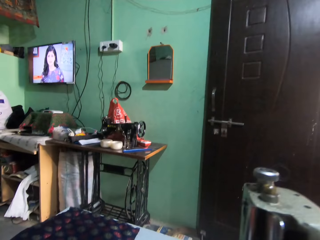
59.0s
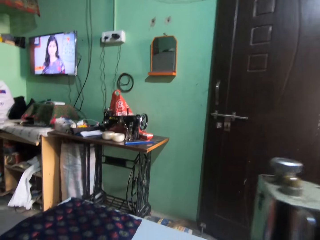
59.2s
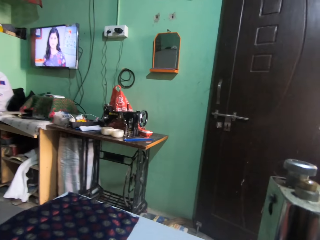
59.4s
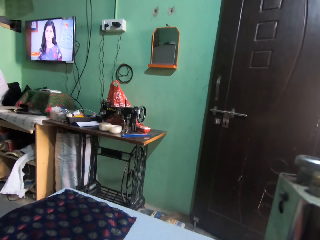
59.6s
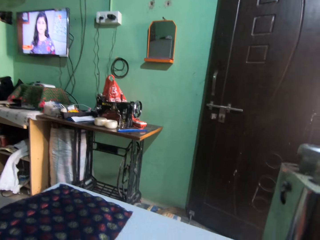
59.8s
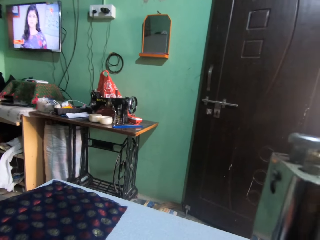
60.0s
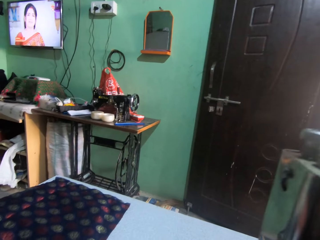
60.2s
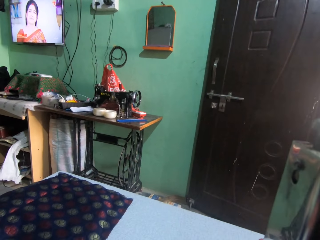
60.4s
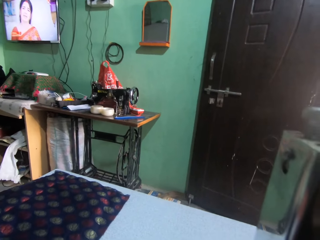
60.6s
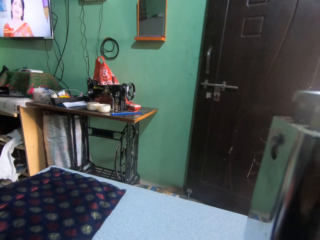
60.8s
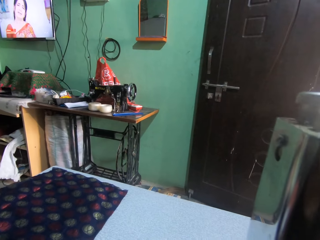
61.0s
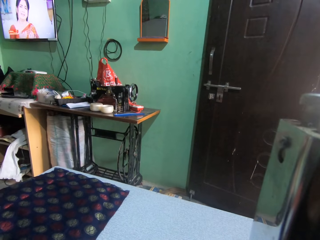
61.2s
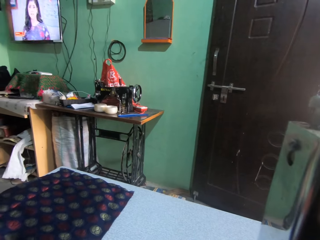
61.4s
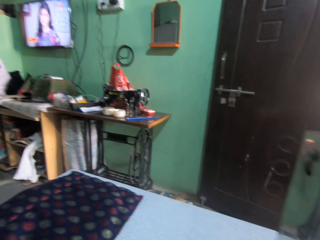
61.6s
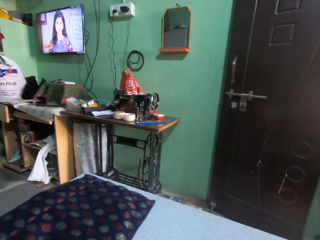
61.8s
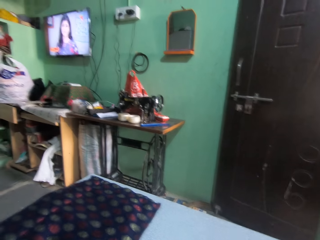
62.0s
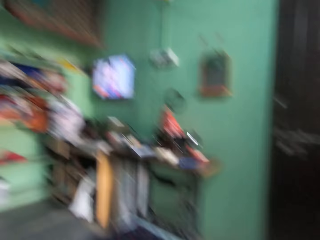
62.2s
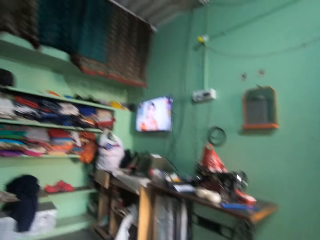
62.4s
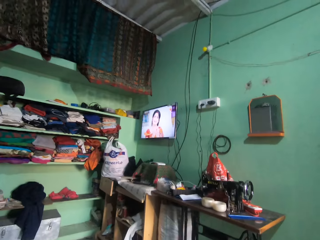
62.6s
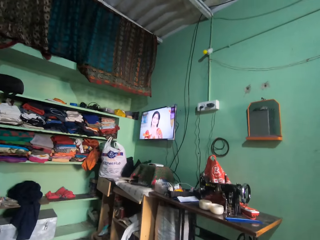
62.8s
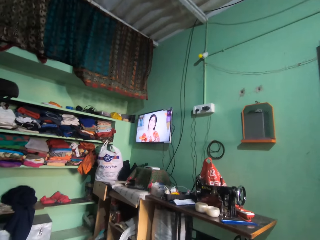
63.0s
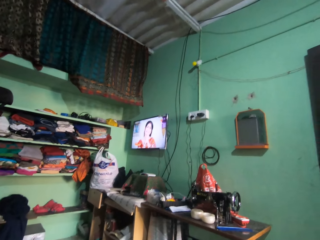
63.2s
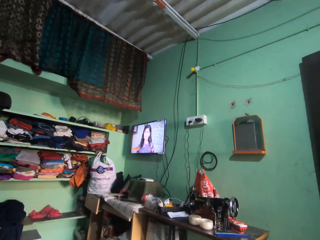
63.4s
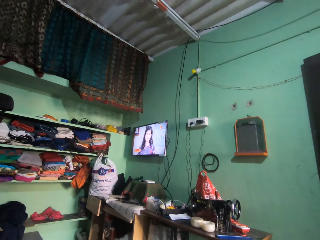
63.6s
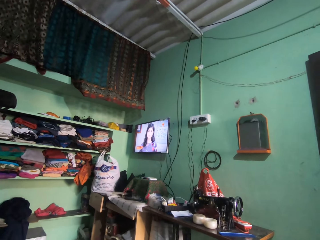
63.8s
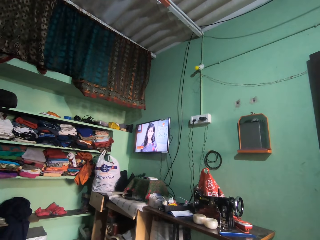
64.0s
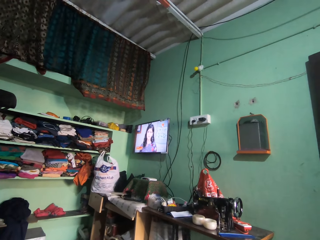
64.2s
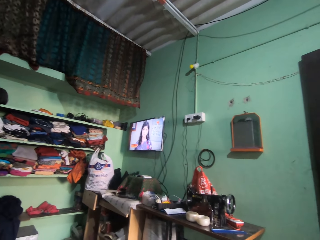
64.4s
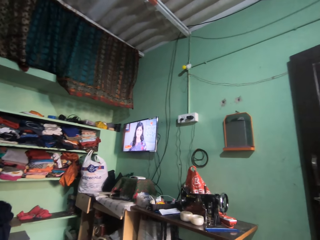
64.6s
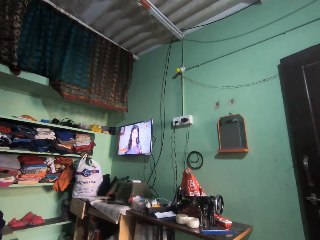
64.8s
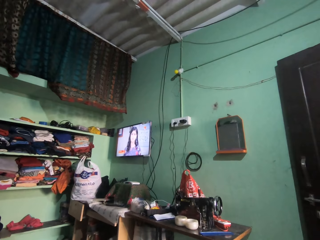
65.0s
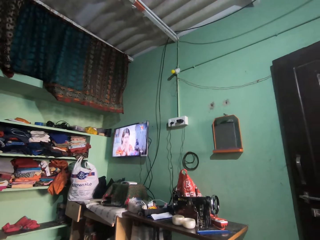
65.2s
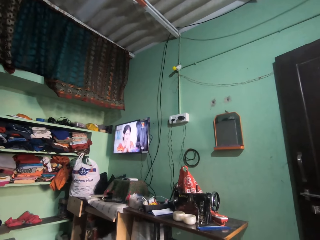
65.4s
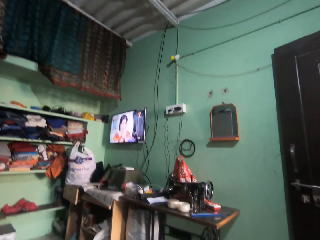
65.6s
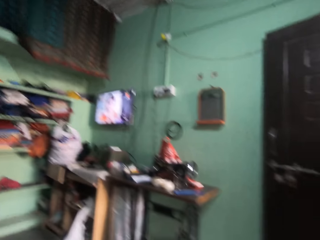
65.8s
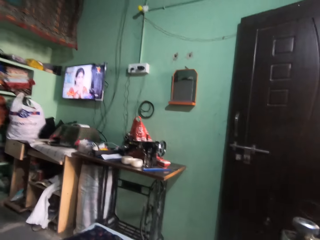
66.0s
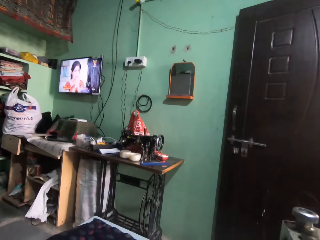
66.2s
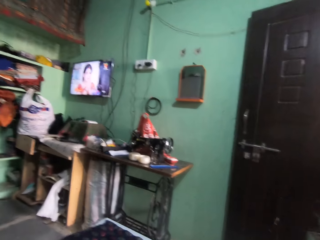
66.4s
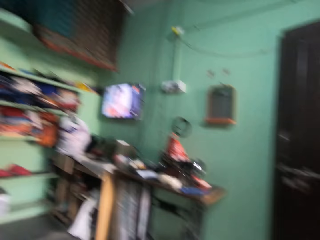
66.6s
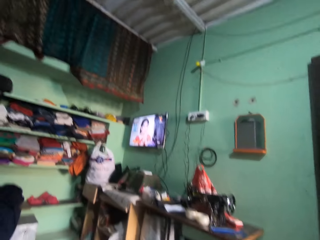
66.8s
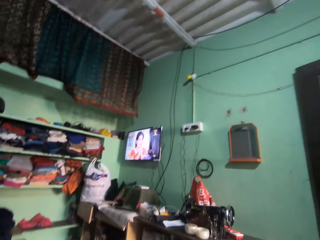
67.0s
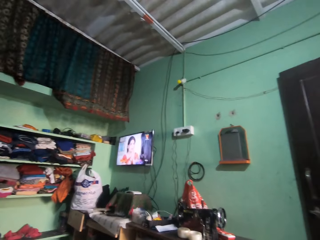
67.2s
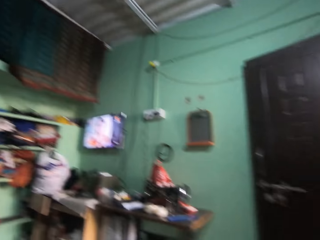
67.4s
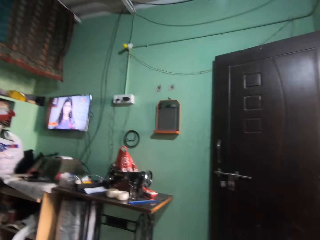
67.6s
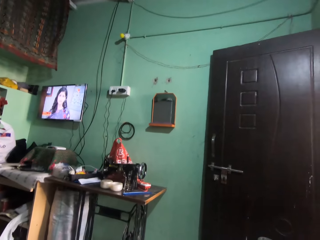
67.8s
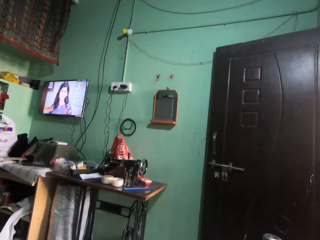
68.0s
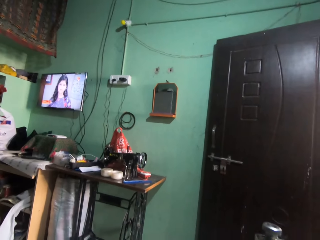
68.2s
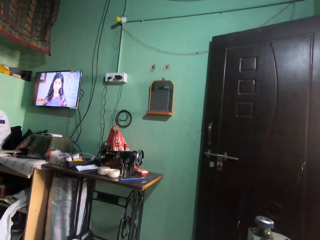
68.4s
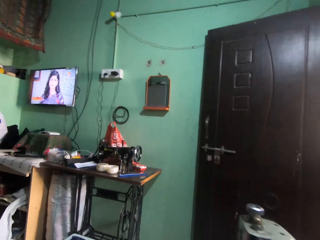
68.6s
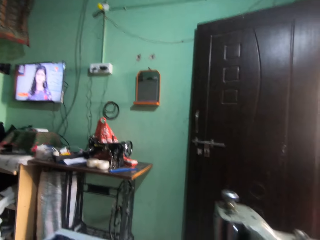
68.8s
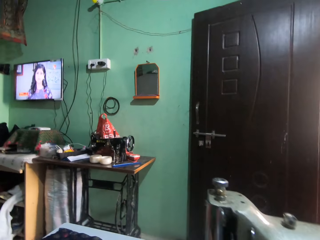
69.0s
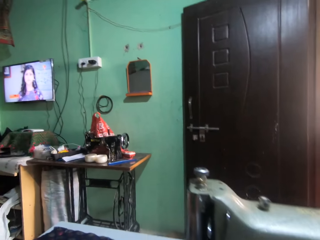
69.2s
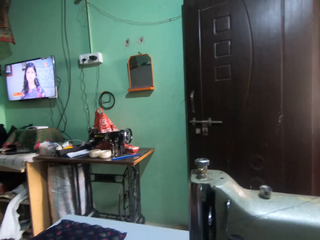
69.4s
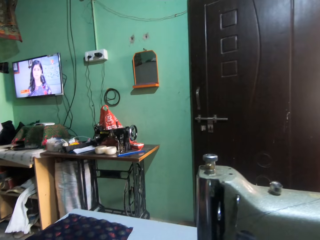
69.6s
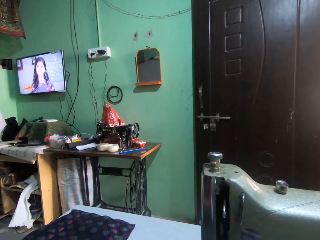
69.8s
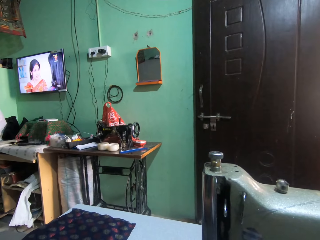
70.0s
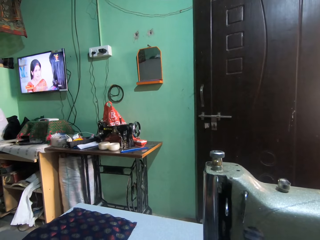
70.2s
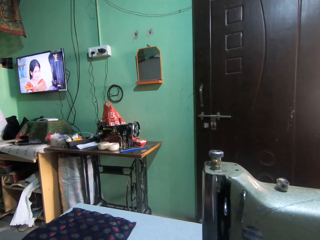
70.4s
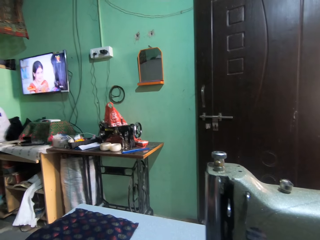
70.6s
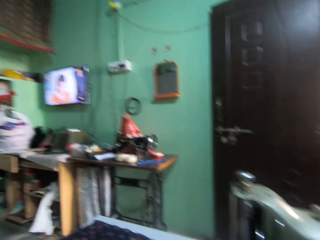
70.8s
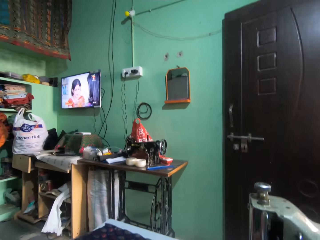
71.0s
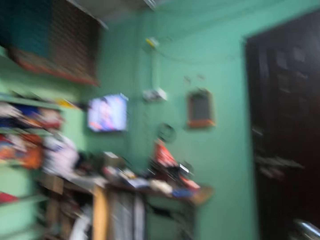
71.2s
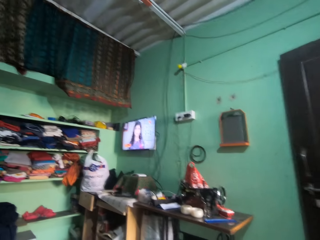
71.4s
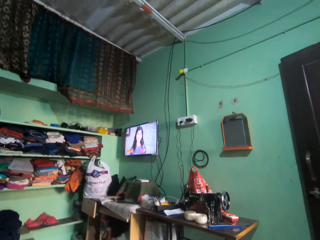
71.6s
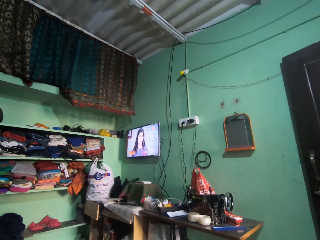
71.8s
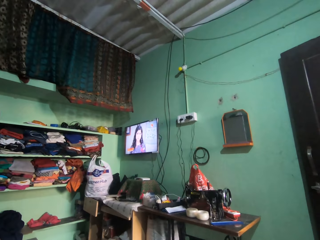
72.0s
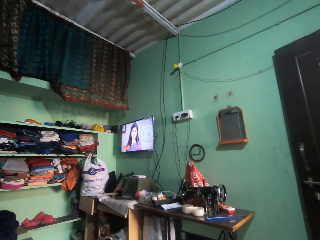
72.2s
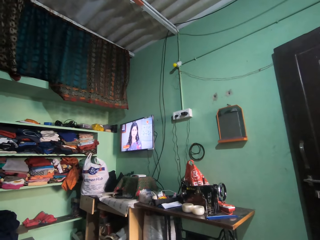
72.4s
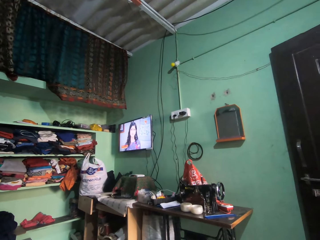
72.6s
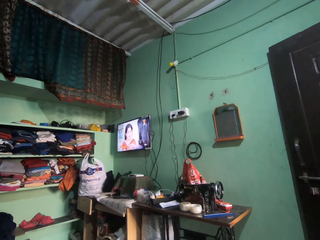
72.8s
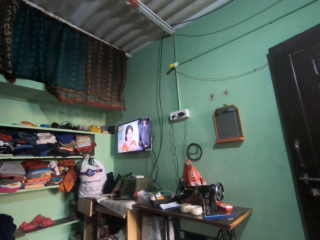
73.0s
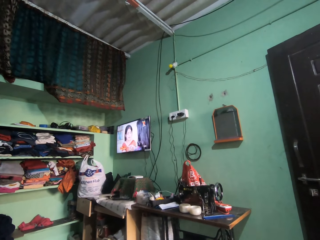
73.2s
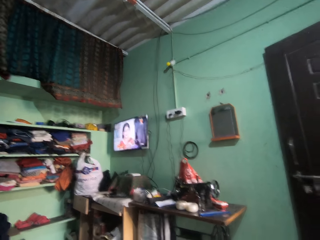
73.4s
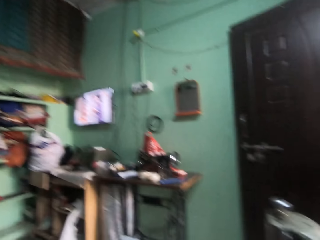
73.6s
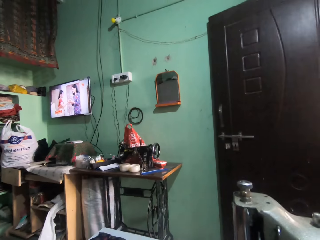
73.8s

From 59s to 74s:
The camera wearer moves a piece of cloth on the table. They sew the cloth on the sewing machine. They look around in the room. They watch a television in the room. They look around in the room.

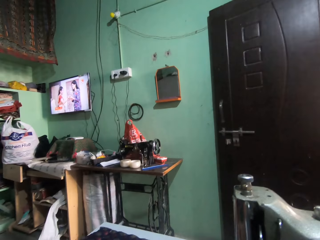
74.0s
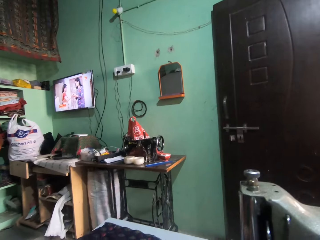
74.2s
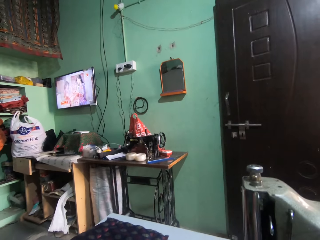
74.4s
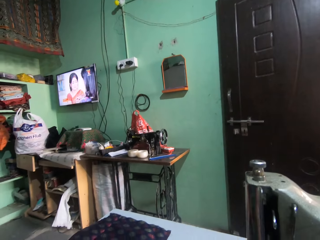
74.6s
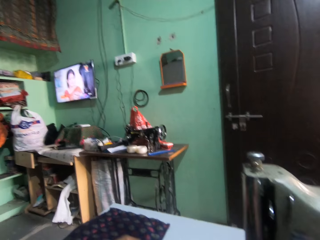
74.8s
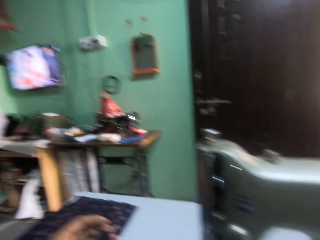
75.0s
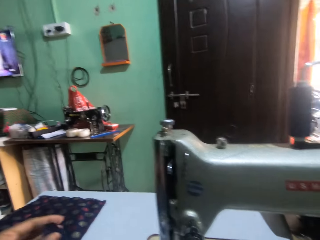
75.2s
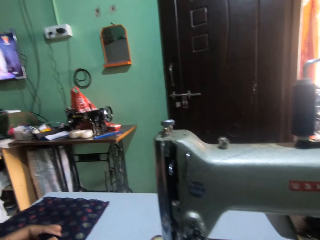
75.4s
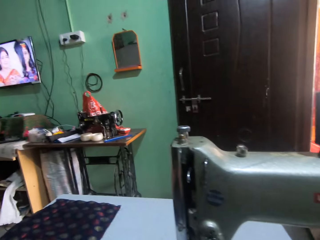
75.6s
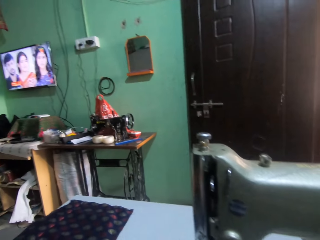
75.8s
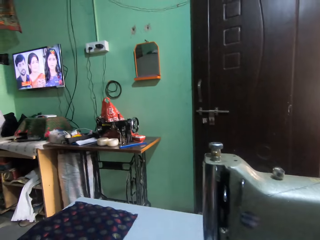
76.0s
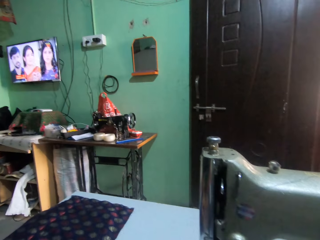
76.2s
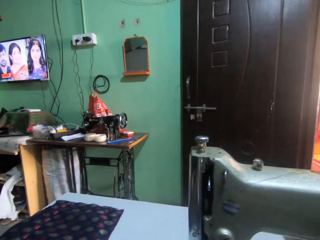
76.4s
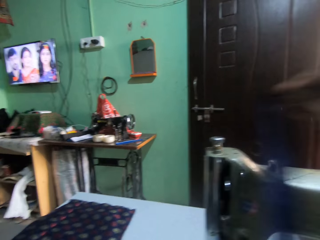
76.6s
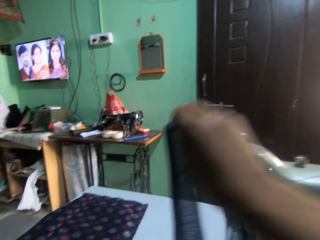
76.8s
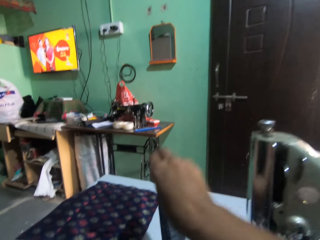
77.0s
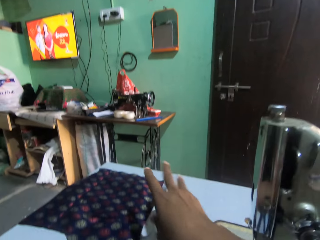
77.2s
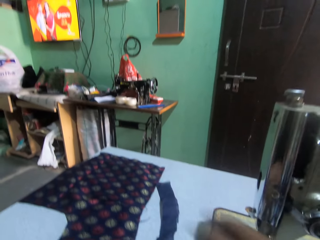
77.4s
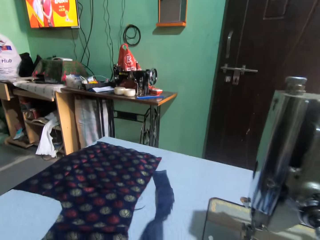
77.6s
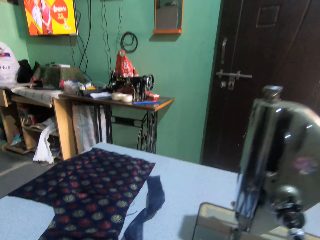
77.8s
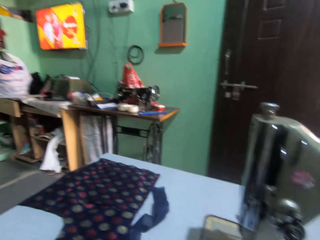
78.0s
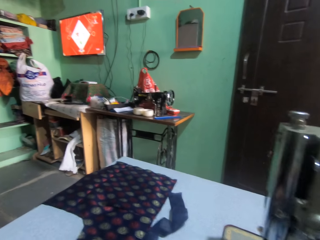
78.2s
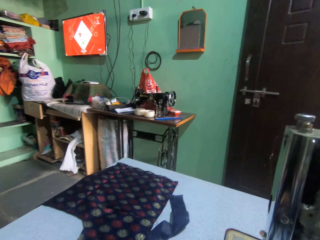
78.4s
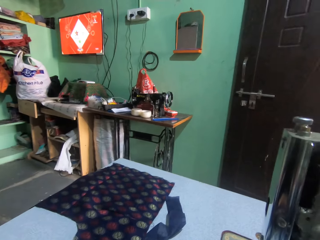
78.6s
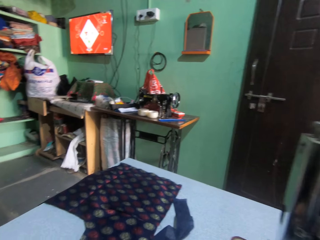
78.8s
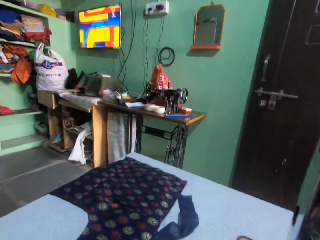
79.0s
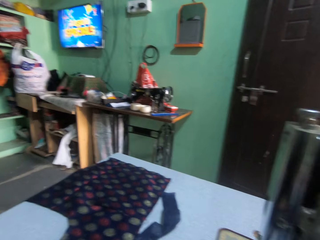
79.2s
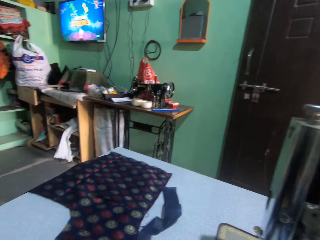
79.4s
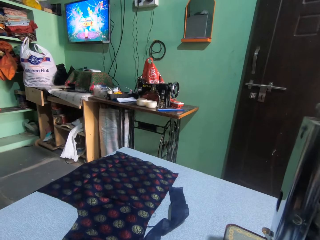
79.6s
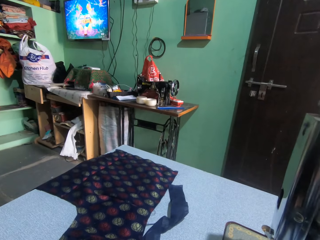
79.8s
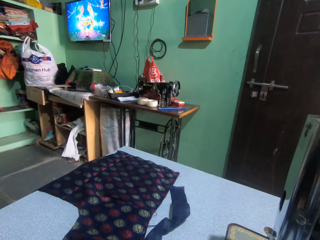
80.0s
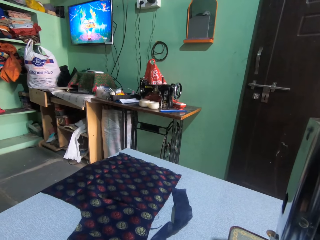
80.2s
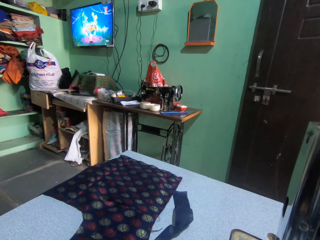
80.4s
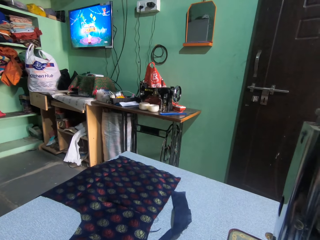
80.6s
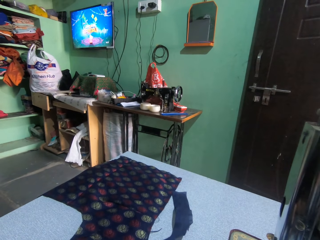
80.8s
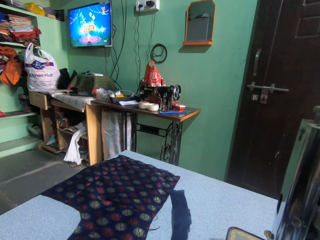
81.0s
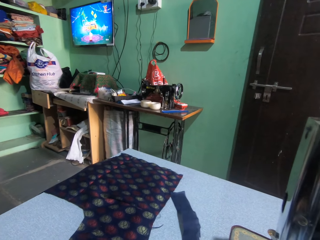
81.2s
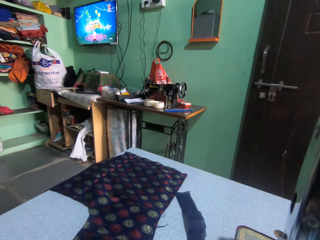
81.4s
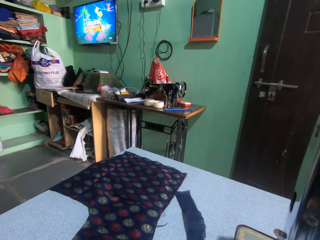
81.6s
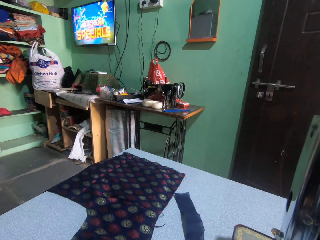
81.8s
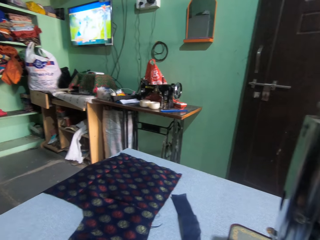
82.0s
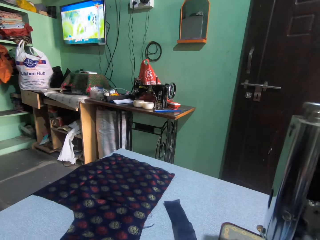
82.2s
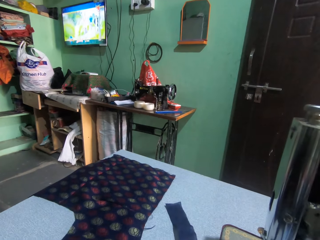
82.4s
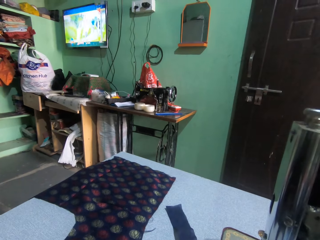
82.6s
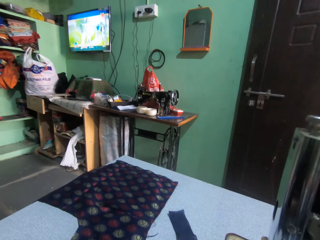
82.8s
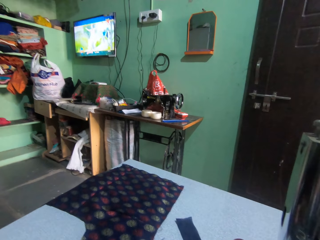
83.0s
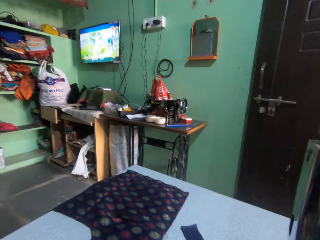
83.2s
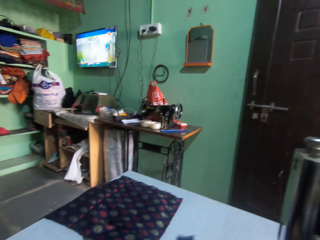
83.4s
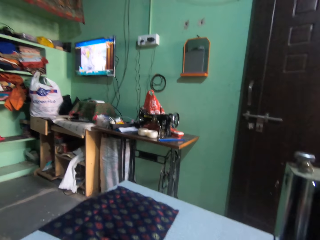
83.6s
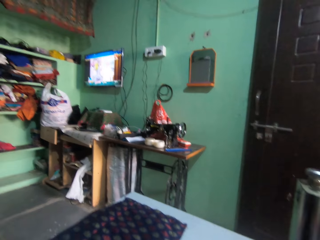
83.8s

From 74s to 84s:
The camera wearer watches a television in the room. They hold a piece of cloth with the right hand. They drop the piece of cloth on the table. They place the material on the sewing machine. They look around. They pull the piece of cloth on the table.
